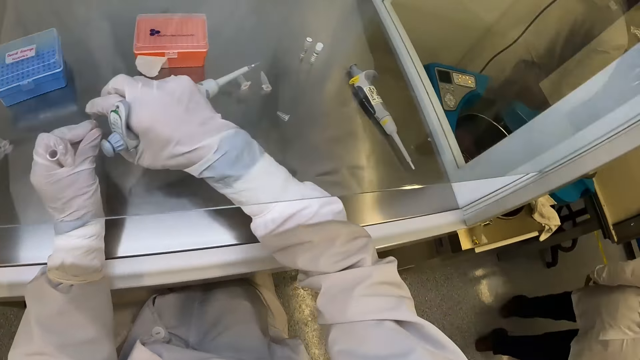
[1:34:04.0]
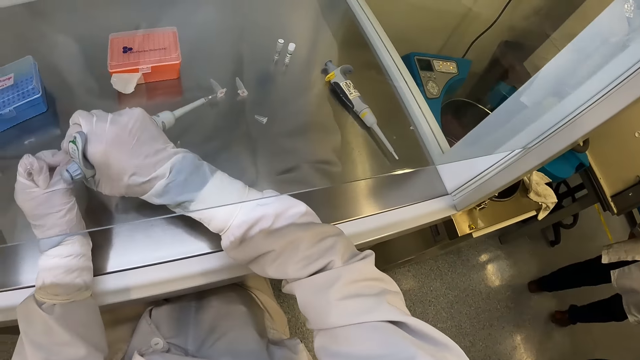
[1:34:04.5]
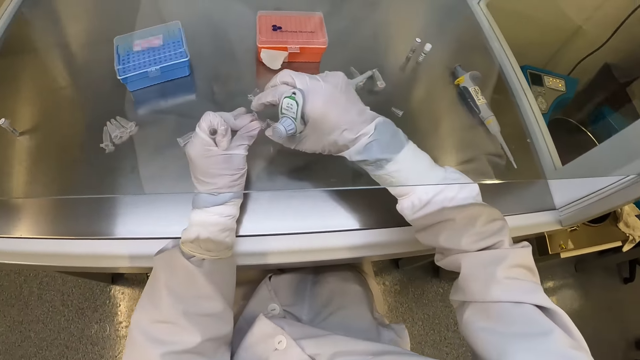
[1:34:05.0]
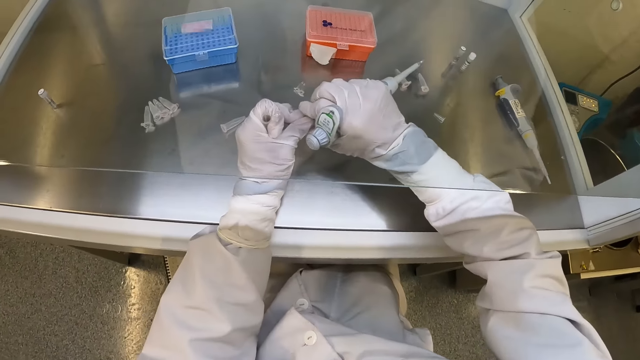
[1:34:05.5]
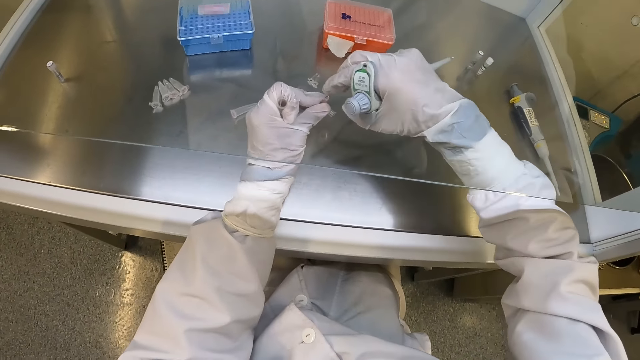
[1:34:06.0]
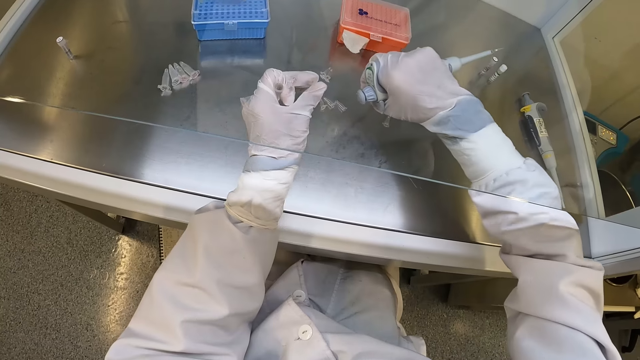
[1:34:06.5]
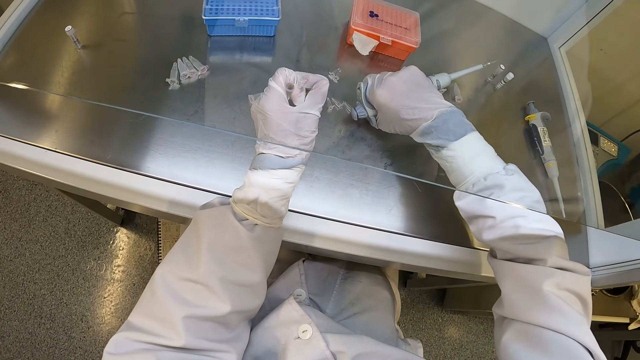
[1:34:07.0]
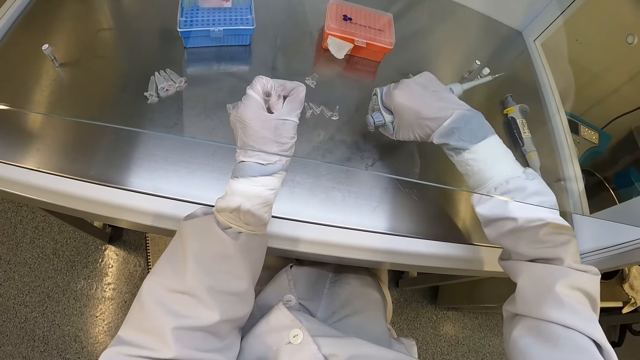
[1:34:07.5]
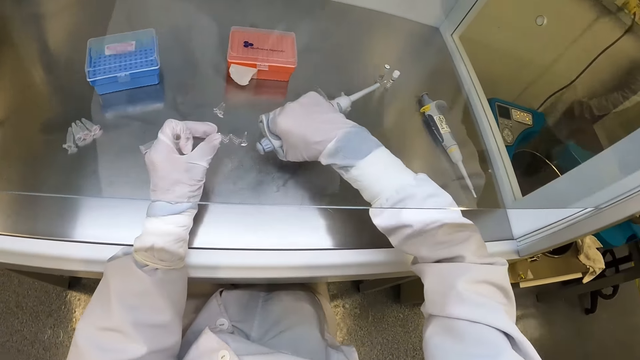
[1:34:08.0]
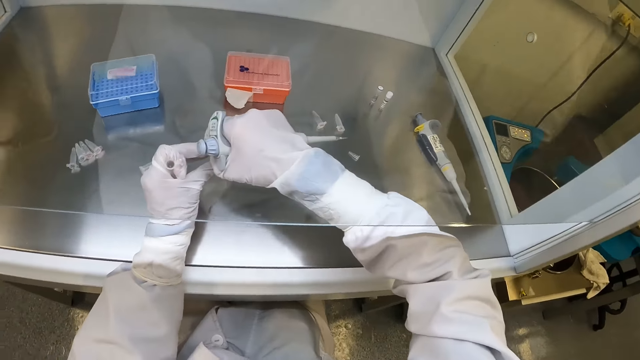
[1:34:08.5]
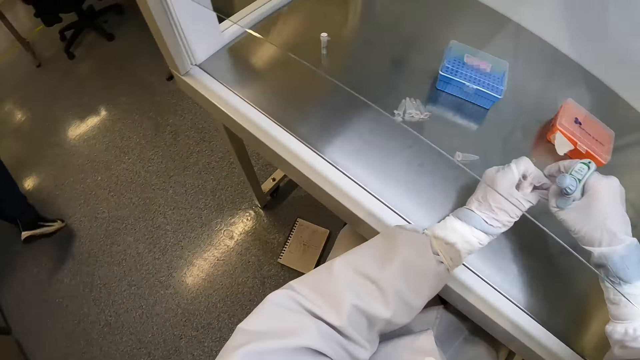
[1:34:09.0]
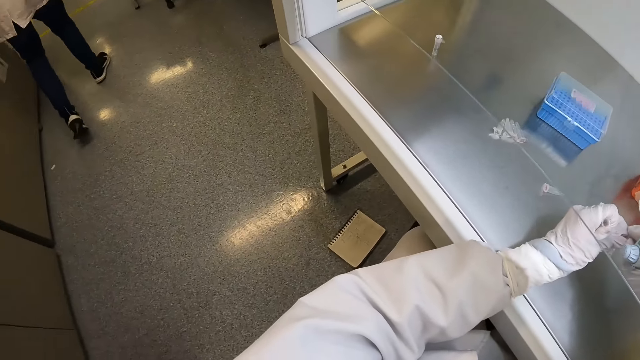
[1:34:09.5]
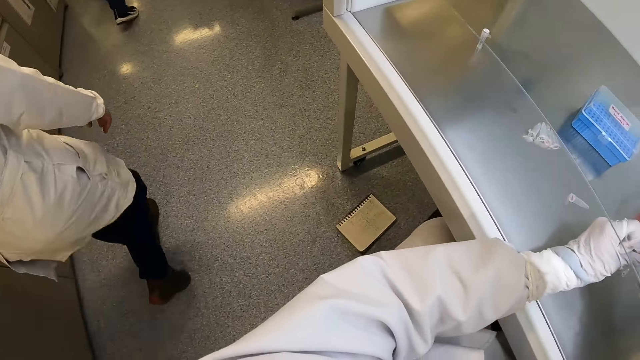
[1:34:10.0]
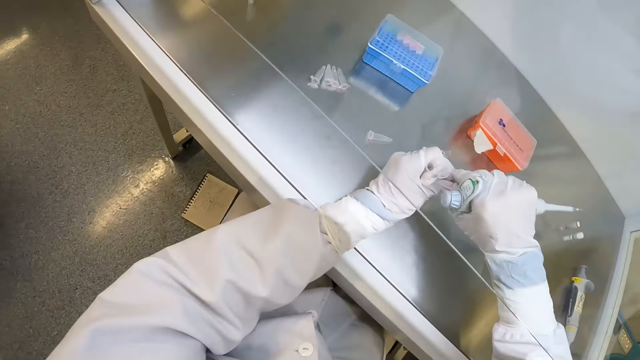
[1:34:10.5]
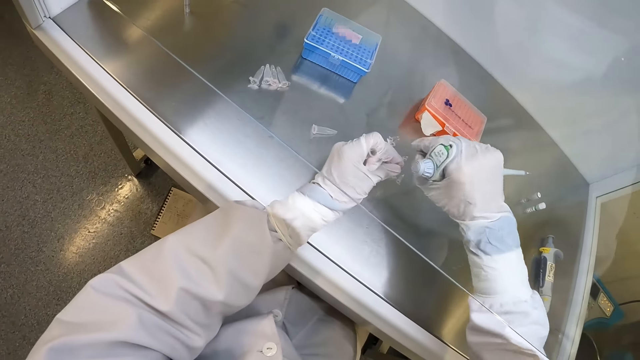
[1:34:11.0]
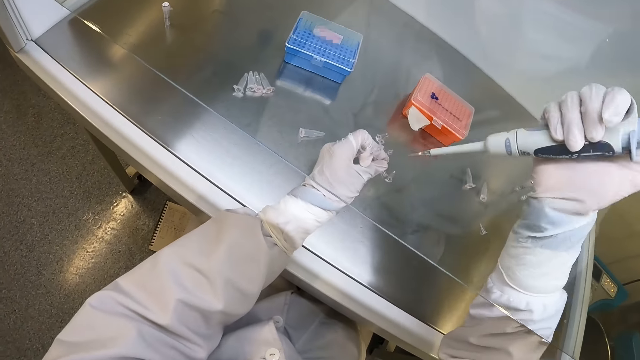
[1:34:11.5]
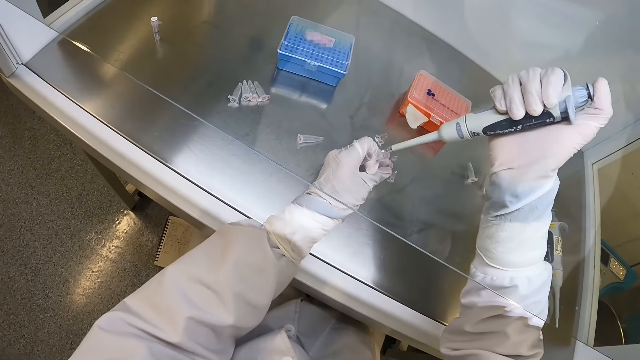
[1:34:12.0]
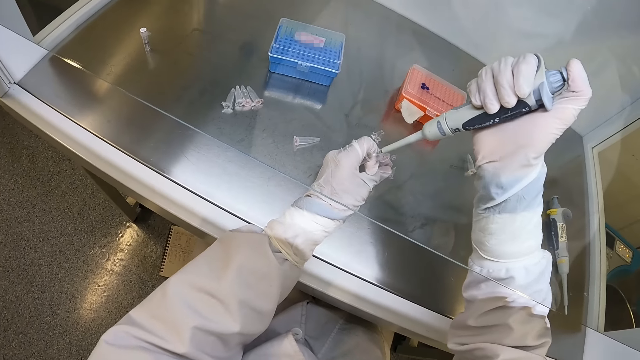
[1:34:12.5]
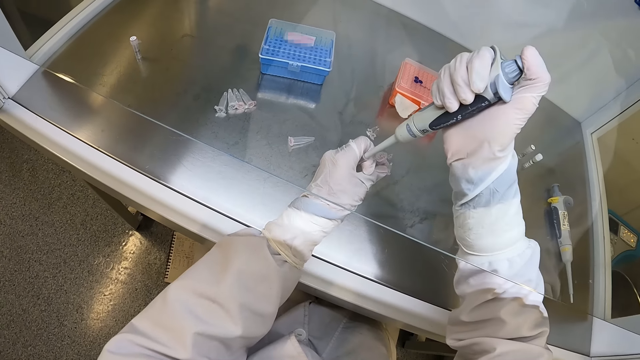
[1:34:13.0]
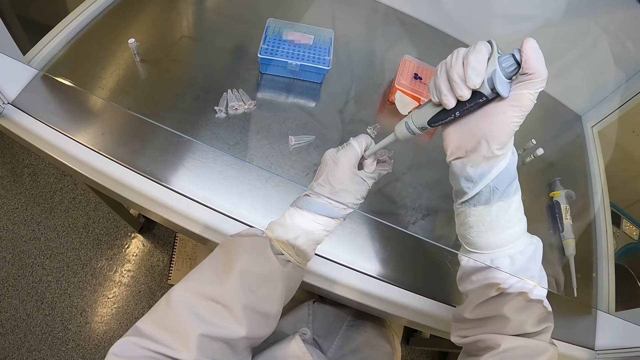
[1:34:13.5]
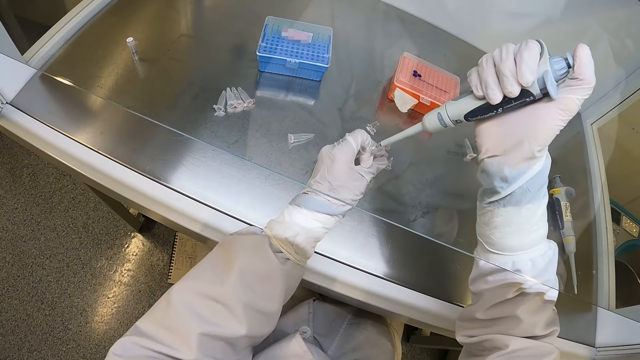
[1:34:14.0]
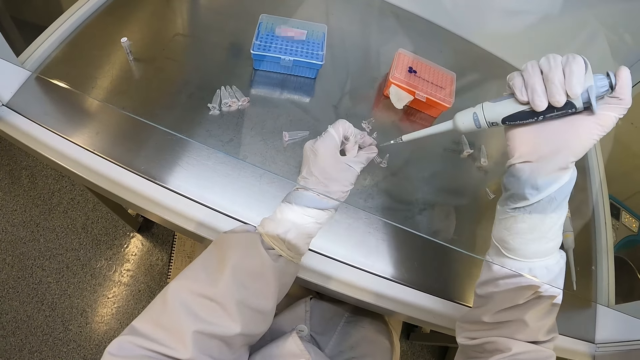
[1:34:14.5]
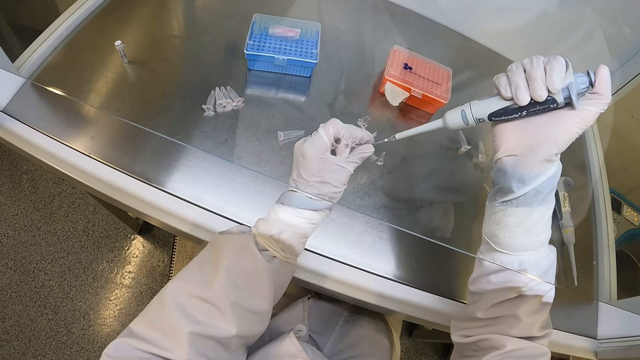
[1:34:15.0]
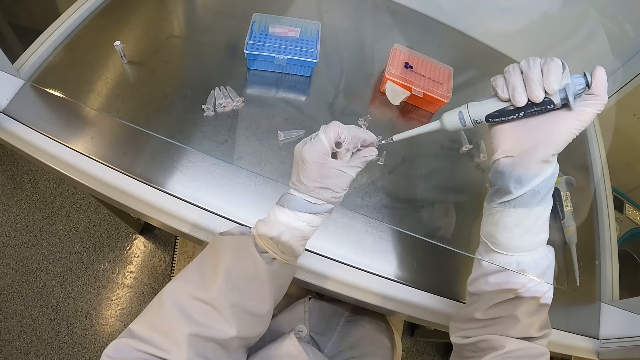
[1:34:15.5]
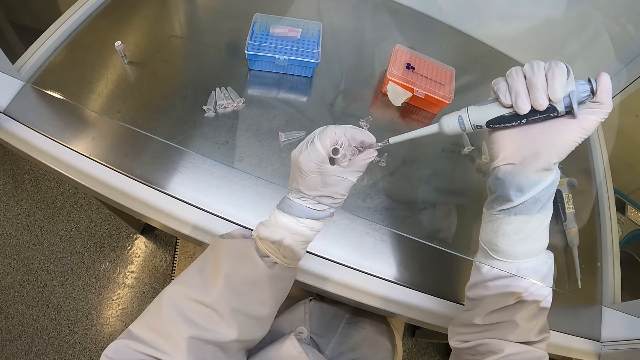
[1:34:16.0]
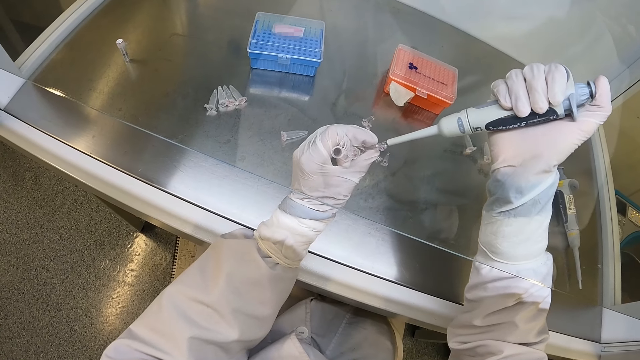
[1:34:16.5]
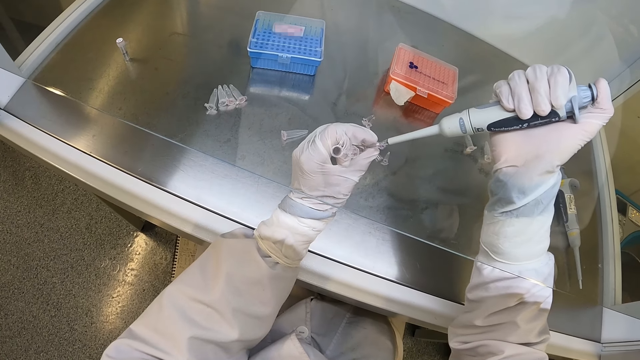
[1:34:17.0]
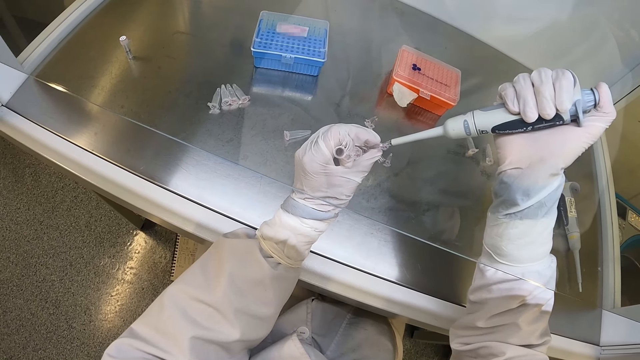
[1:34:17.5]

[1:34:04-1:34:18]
The camera wearer holds the micropipette and the microtube. He closes the plastic container or microtube in his left hand with his right hand. He holds the micropipette and the microtube. He passes the plastic container from his left hand to his right hand. He drops the plastic container on the table with his right hand. He picks up a plastic container from the table with his right hand. He holds the microtube and the micropipette. He passes the plastic container from his right hand to his left hand. He holds the micropipette and the microtube. He opens the plastic container in his left hand with his right hand. He draws liquid from the tube with the micropipette and holds the microtubes. He inserts the pipette in his right hand into the plastic container in his left hand. He removes the pipette in his right hand from the plastic container in his left hand. He holds the microtubes. He presses the liquid out of the pipette with his right hand into the plastic container in his left hand.

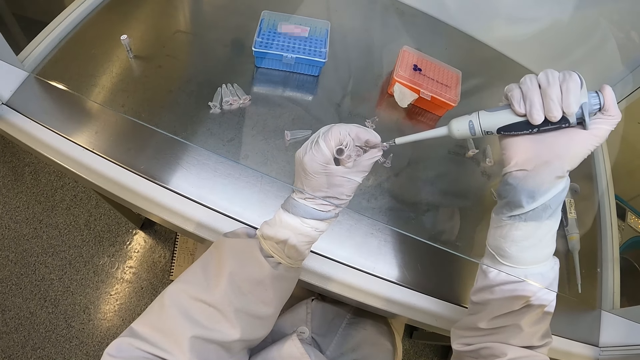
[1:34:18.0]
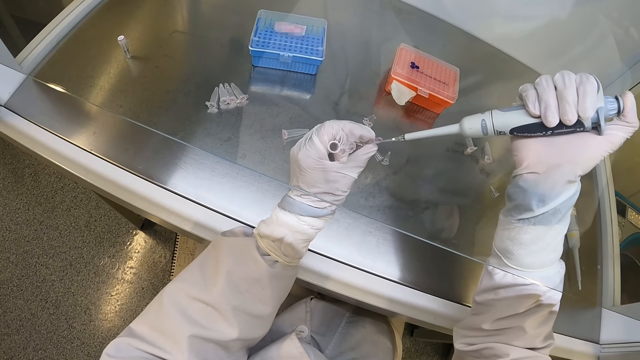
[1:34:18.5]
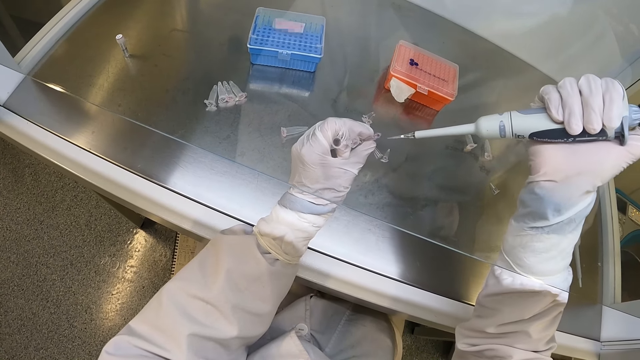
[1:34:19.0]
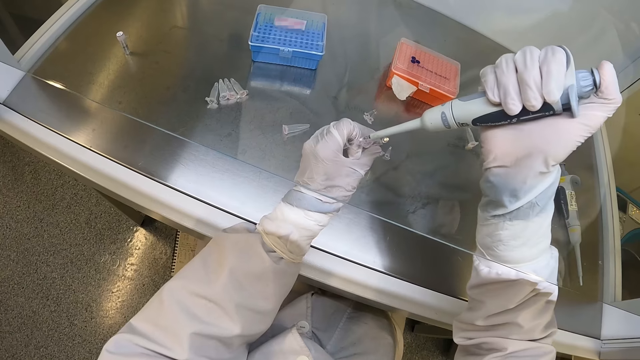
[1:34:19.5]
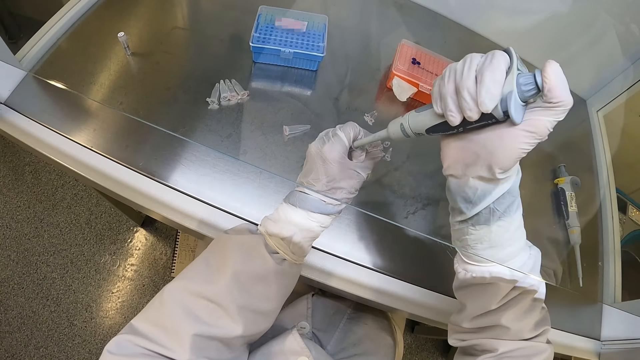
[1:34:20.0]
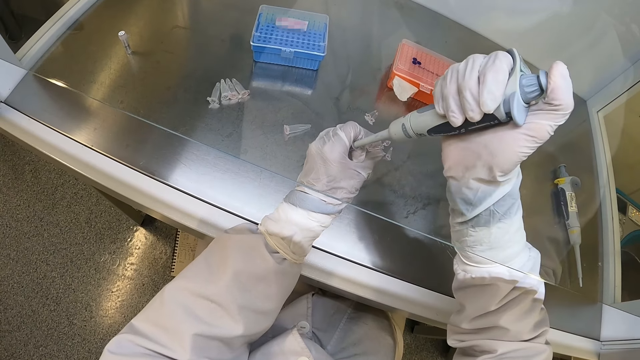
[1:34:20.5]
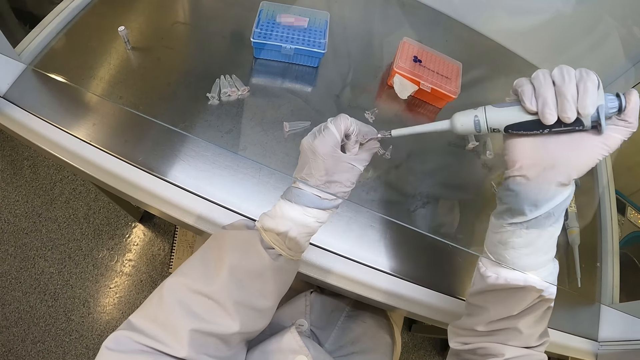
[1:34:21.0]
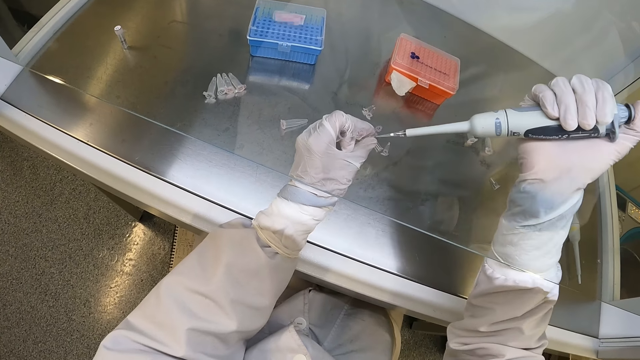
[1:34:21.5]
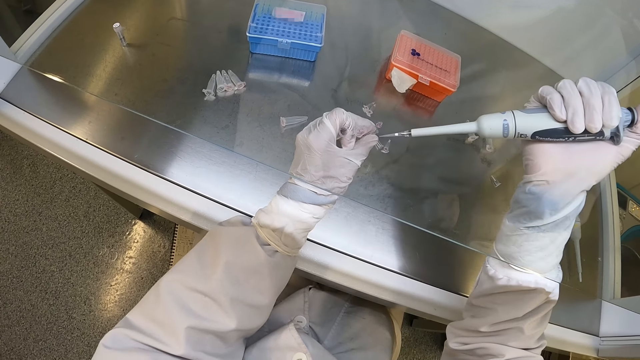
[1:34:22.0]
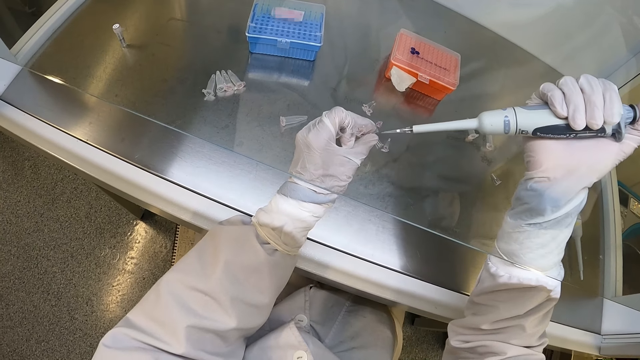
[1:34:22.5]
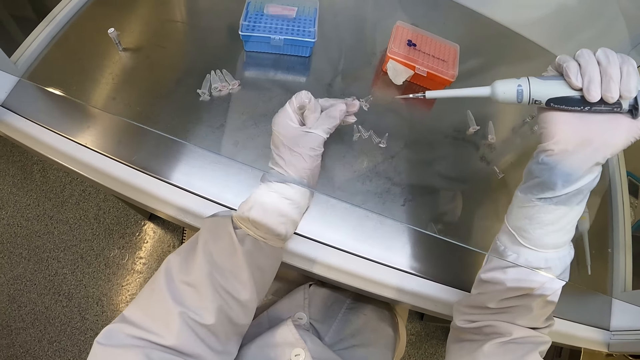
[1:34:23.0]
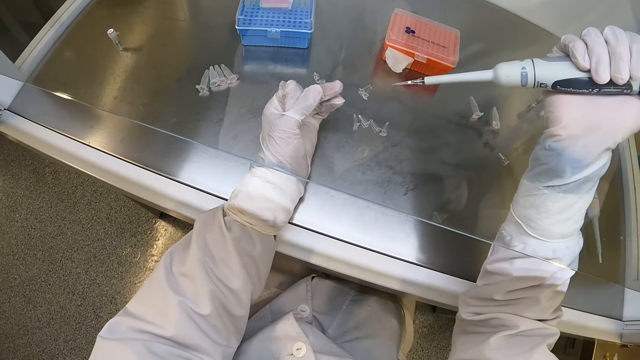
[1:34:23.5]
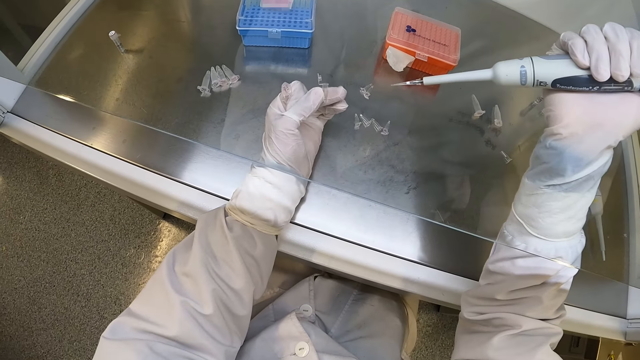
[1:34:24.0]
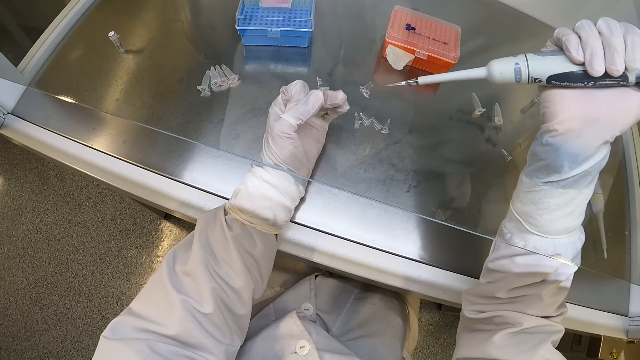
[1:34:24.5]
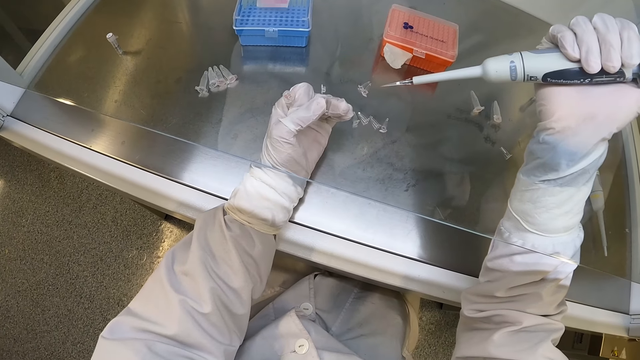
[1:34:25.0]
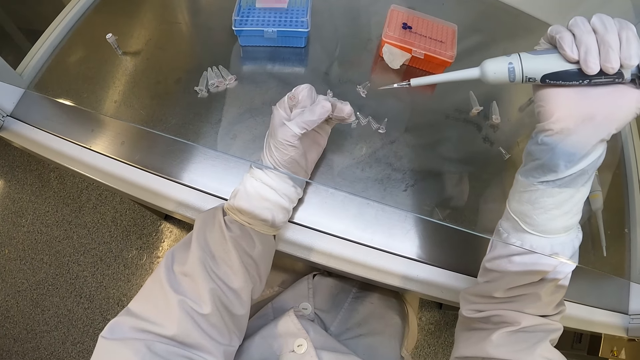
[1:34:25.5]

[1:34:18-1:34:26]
The camera wearer draws liquid from the tube with a micropipette. He holds microtubes. He inserts the pipette in his right hand into the plastic container in his left hand. He removes the pipette in his right hand from the plastic container in his left hand. He holds the micropipette. He holds the microtubes.
